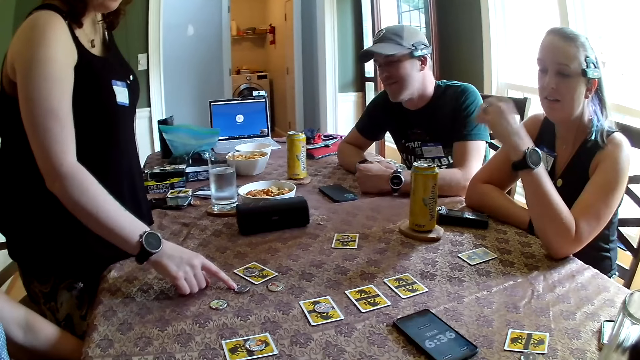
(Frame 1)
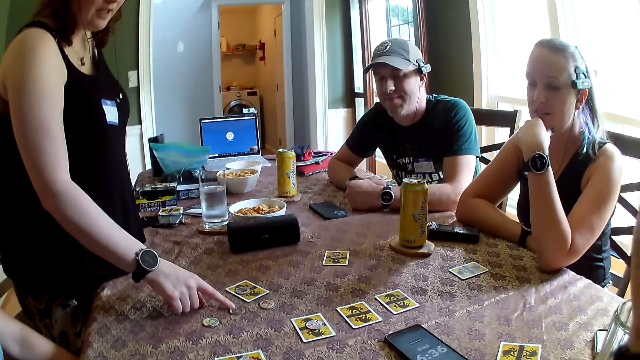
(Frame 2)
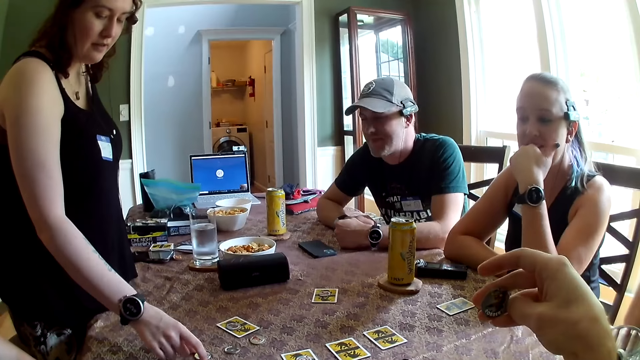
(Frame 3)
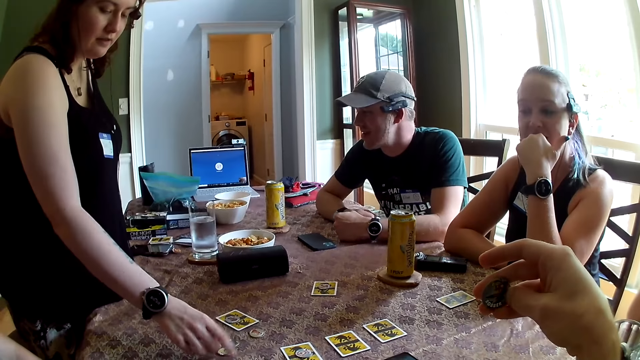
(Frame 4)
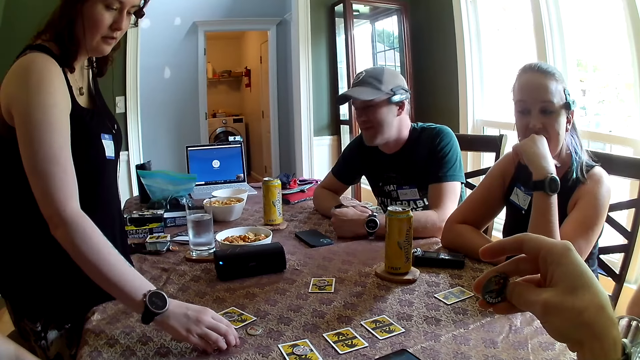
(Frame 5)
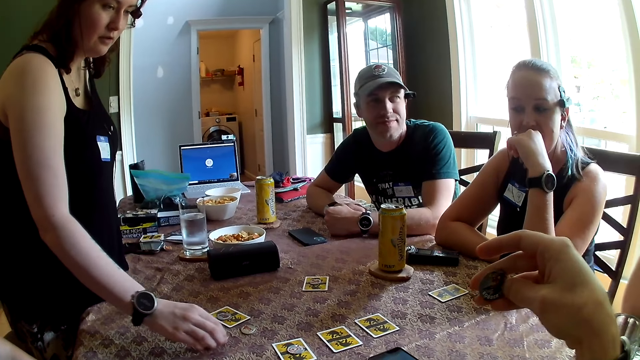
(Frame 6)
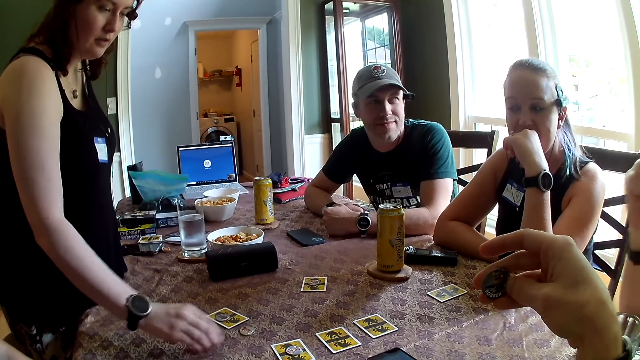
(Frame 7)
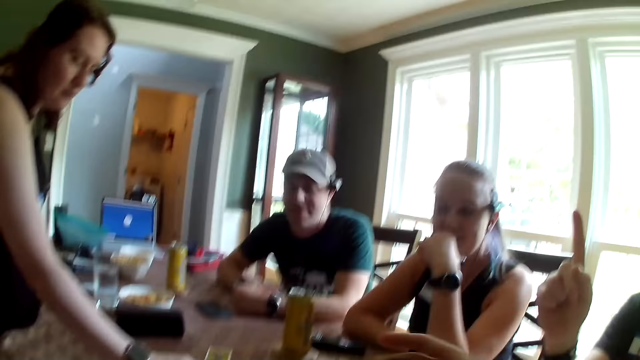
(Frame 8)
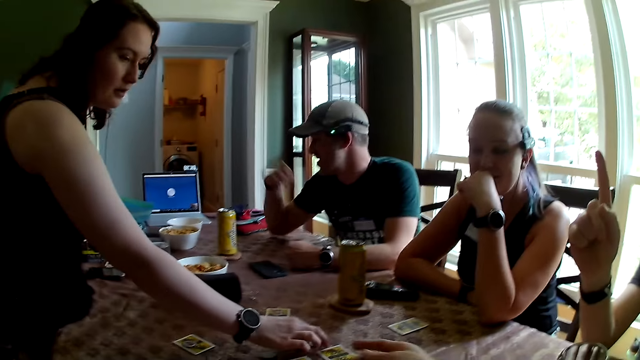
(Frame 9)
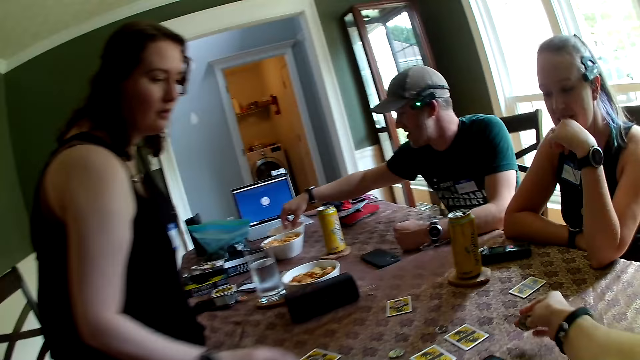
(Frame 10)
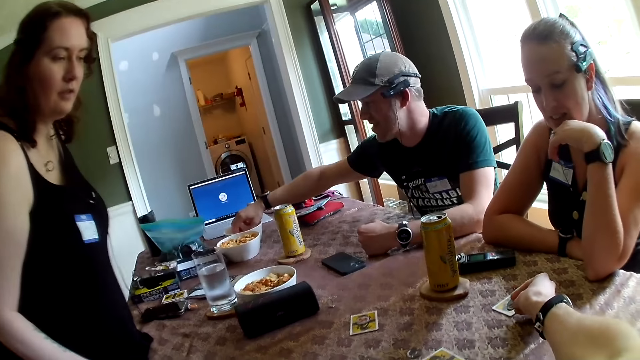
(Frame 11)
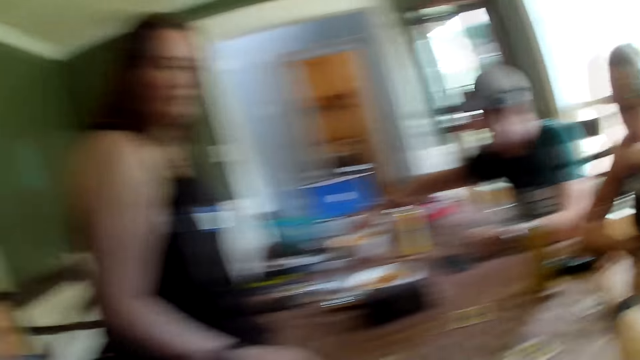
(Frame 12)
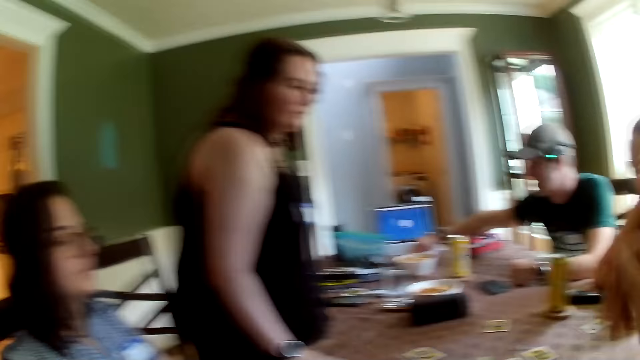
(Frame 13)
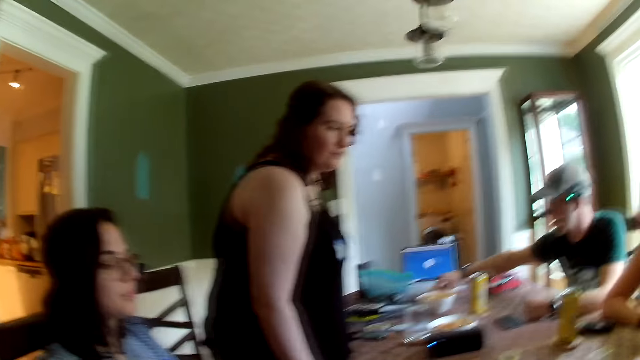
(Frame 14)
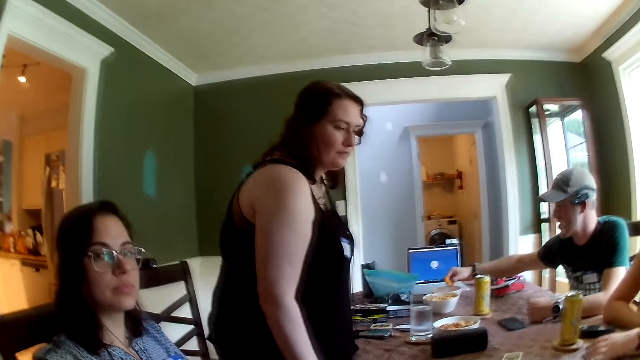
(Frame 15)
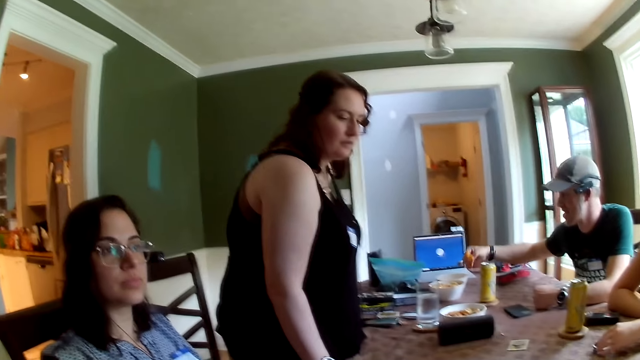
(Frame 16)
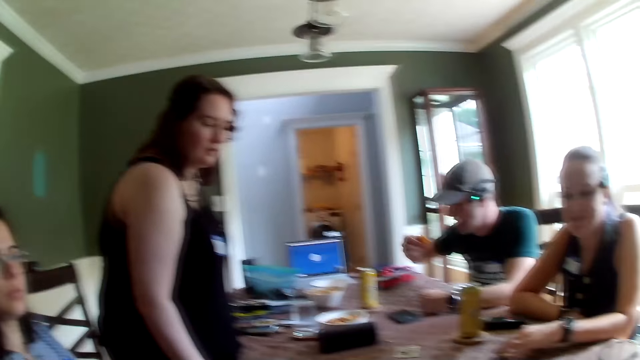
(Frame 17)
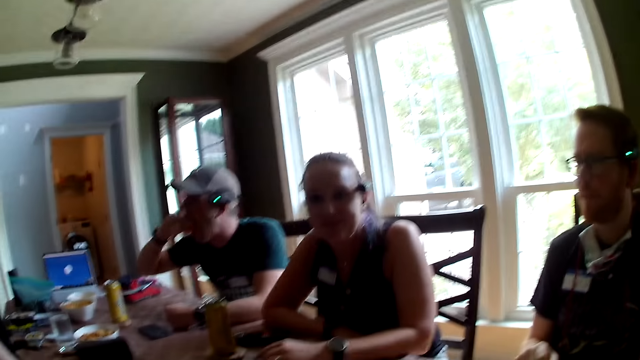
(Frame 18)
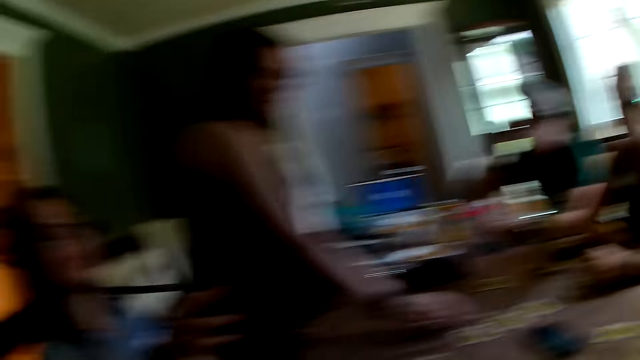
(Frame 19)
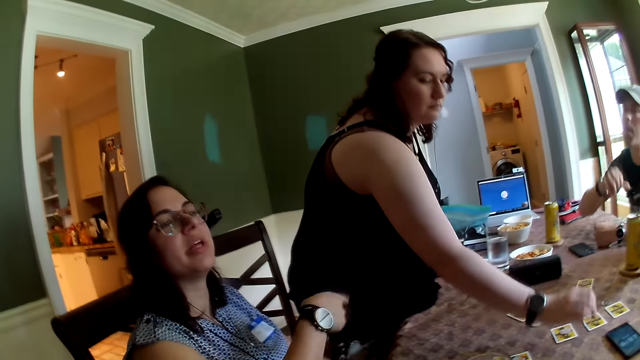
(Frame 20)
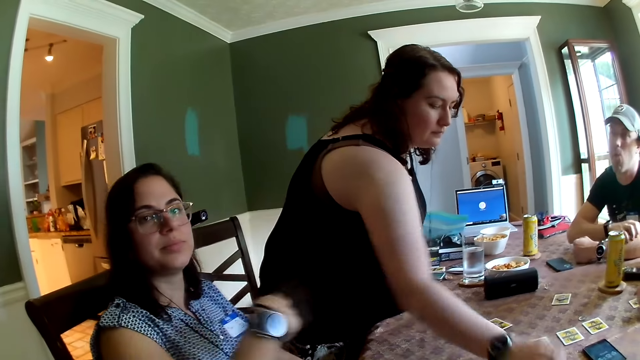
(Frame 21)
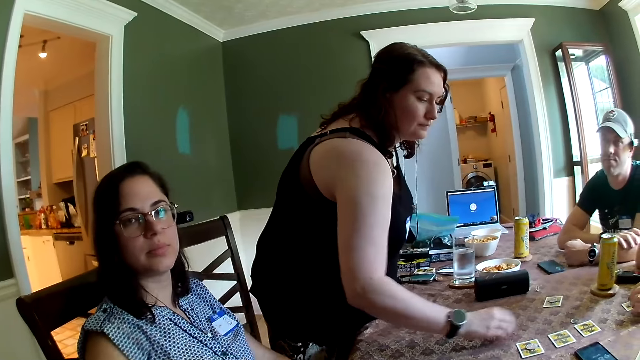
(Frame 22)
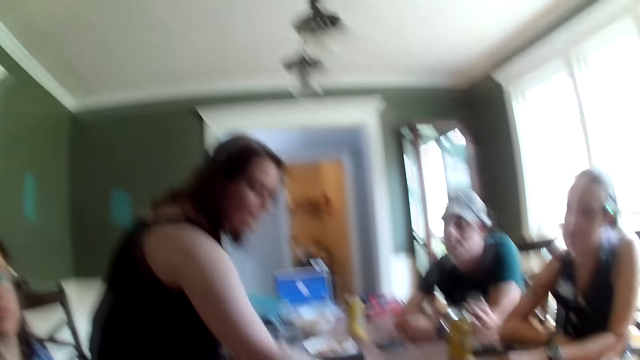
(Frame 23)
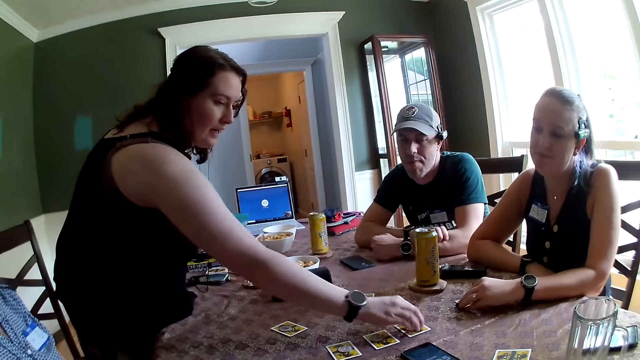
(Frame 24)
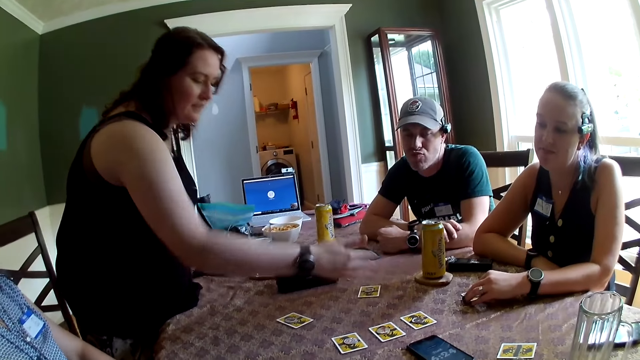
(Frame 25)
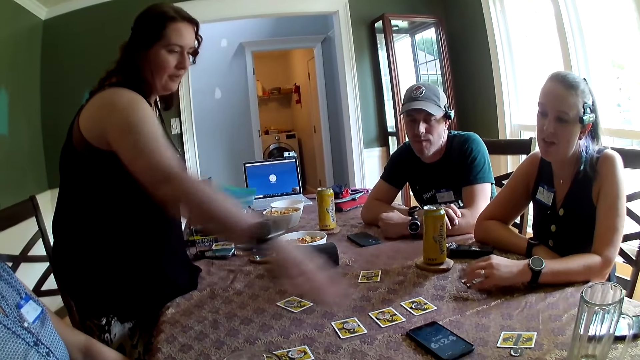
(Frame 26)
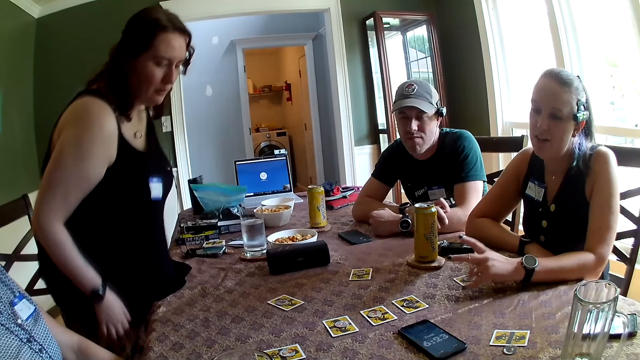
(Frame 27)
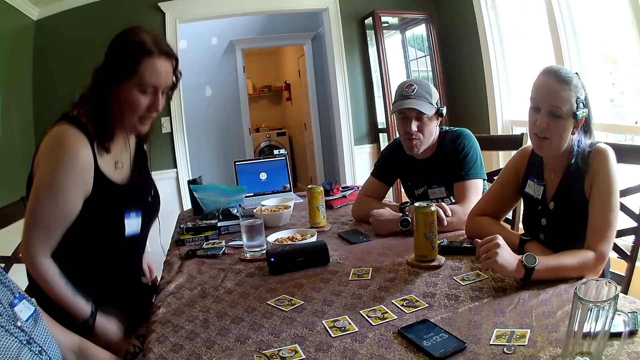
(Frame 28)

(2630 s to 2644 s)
The woman moves the token on the table with her right hand. Another woman touches her face with her left hand. The first woman picks up the token from the table with her right hand. She drops the token on the table with her right hand. A third woman picks up the tokens from the table with her right hand. The camera wearer looks at the card. The first woman picks up the token from the table with her right hand. She drops the token on the table with her right hand. The man raises his right hand. The camera wearer looks around the house. The first woman drops the token on the table with her right hand. Another man picks up chips from a bowl on the table with his right hand. The camera wearer drops the token on the card with his right hand. He puts the card on the table. The second woman touches the card on the table with her left hand. The other man eats chips with his right hand. Another woman converses with the camera wearer. The first woman picks up the token from the table with her right hand. The third woman points her right hand. The first woman drops the token on the card with her right hand. The other man drops his right hand on the table. The first woman picks up the token from the table with her right hand. She drops the token on the card with her right hand. The camera wearer looks around the house. The first woman picks up the token from the table with her right hand. She interacts with the group of people at the table. She drops the token on the card with her right hand. She plays the cards.

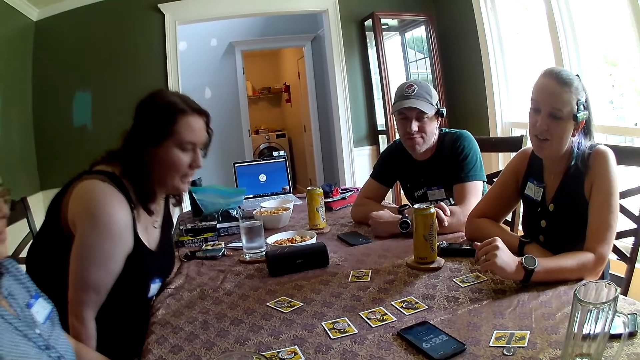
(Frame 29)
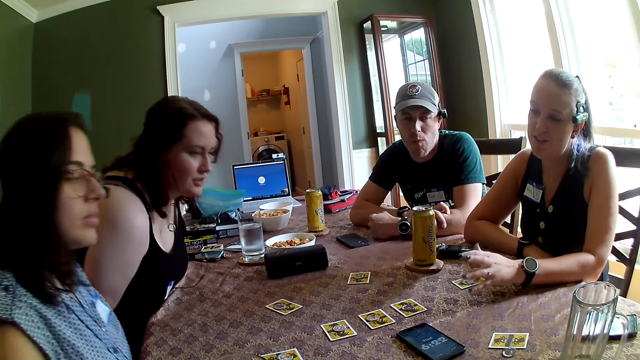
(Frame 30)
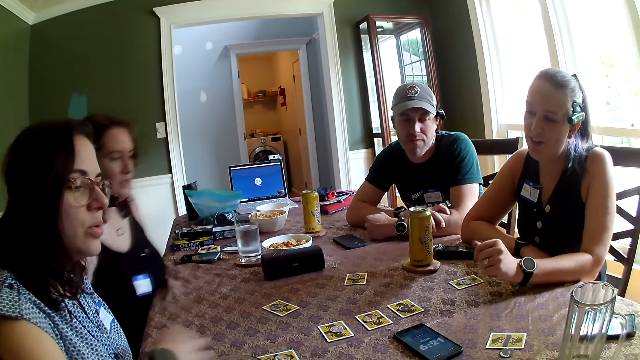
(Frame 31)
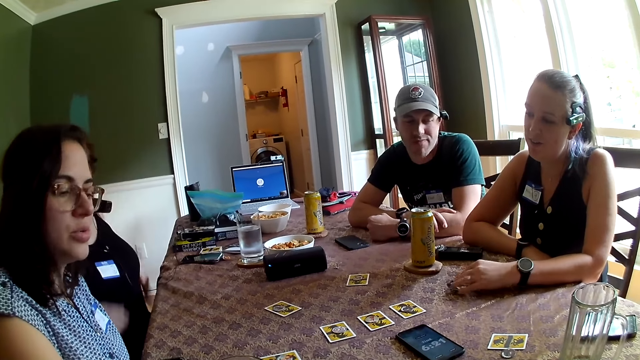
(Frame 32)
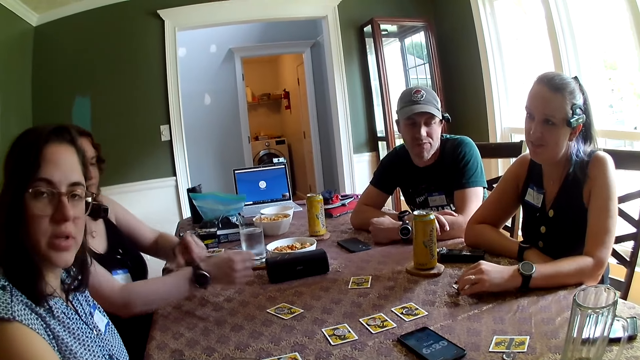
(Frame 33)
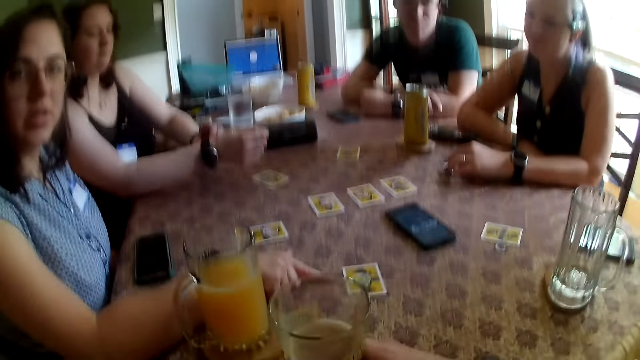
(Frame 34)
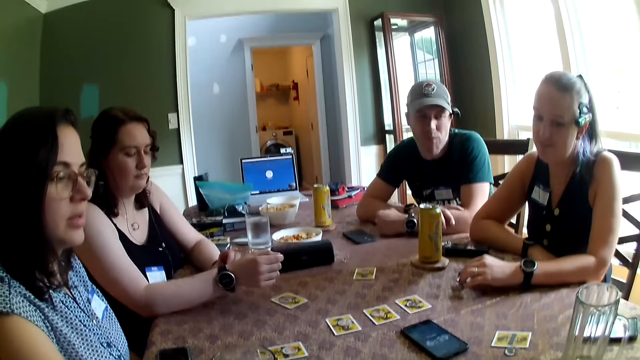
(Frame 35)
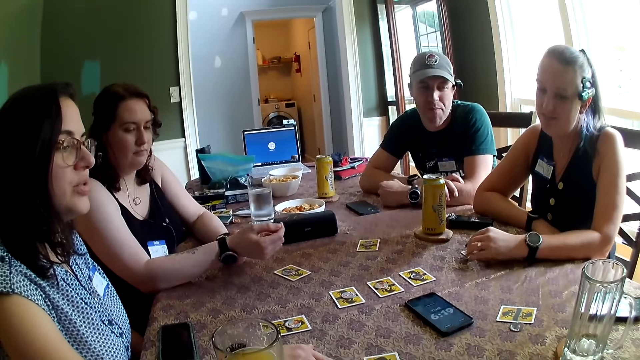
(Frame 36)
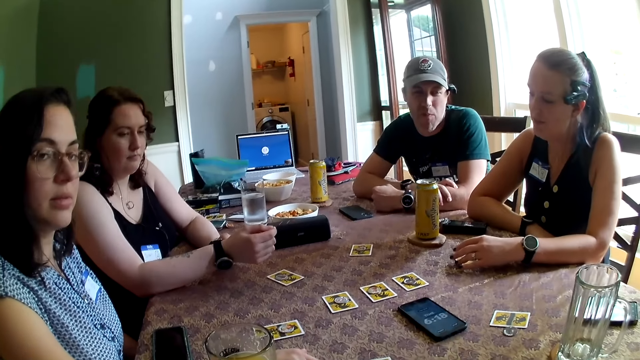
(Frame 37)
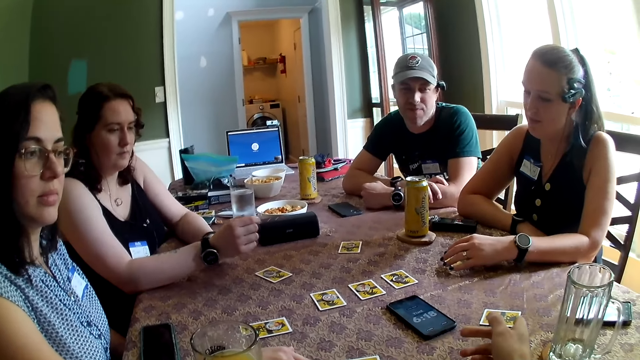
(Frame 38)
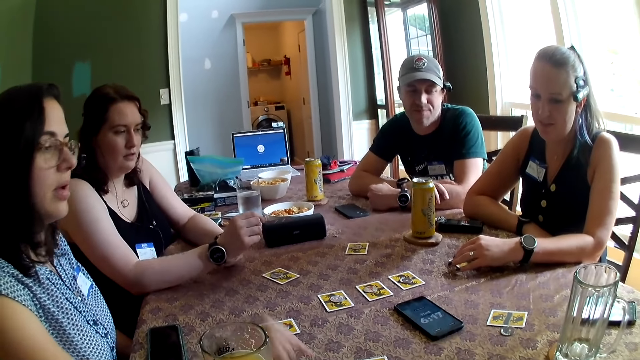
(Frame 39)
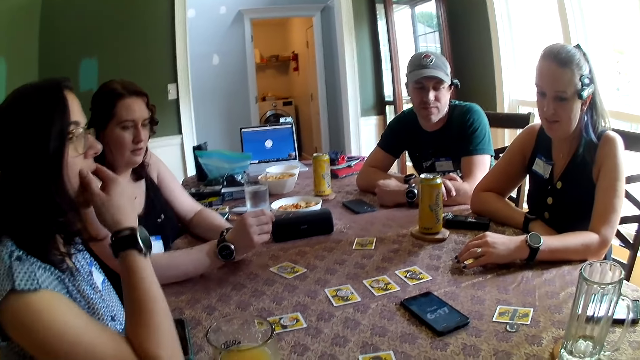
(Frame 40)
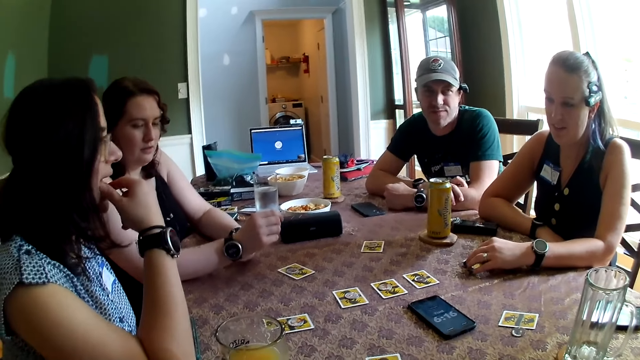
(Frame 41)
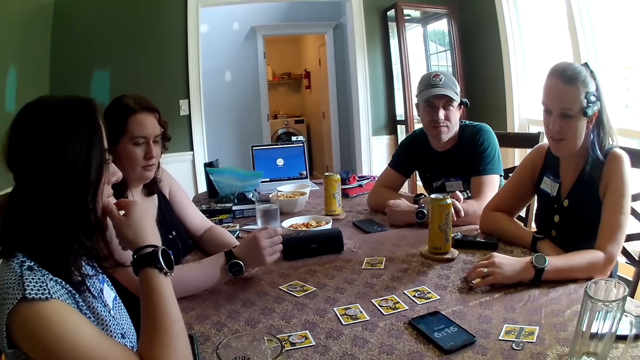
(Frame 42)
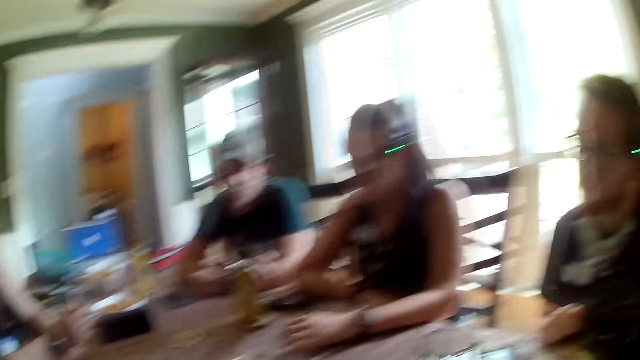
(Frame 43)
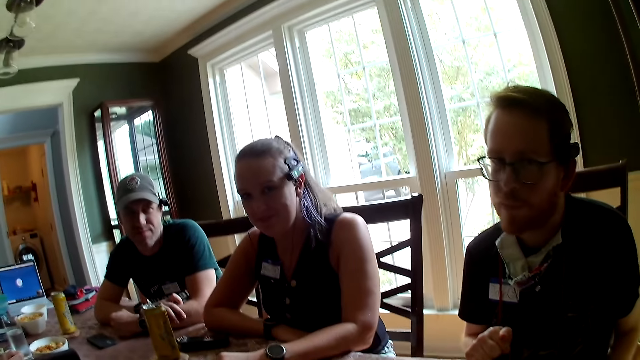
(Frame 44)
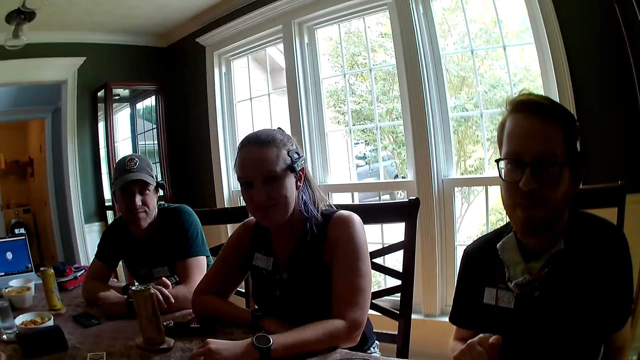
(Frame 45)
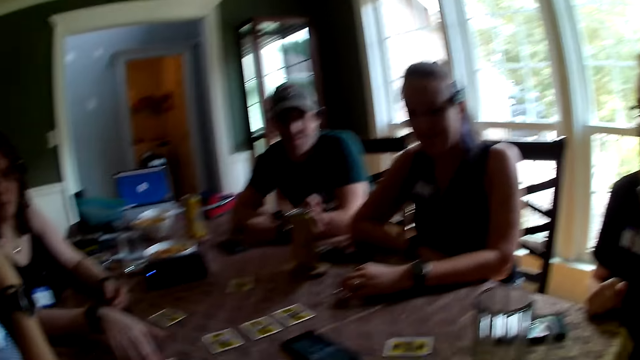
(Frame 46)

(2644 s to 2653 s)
The woman sits on the chair at the table. Another woman looks at the cards. The first woman drops her hands on the table. The other woman converses with the camera wearer. The first woman adjusts her wristwatch with her left hand. A third woman touches the table with her right hand. The camera wearer converses with the second woman. He points with his right hand. He looks around the house. The third woman drops her right hand on the table. She touches her face with her right hand. The camera wearer interacts with the group of people at the table. He looks at a woman.
